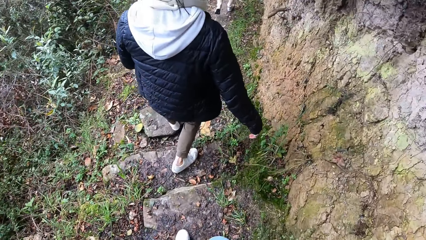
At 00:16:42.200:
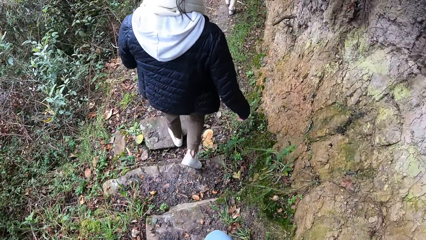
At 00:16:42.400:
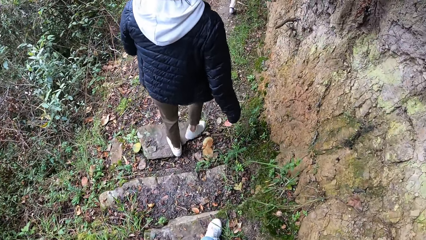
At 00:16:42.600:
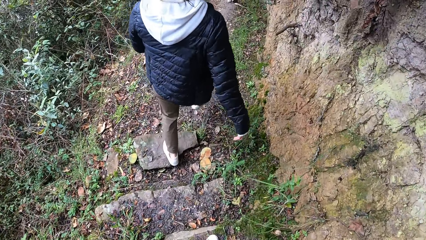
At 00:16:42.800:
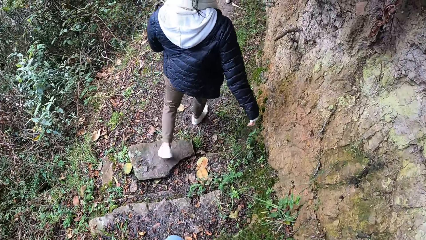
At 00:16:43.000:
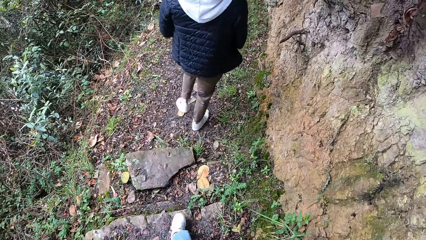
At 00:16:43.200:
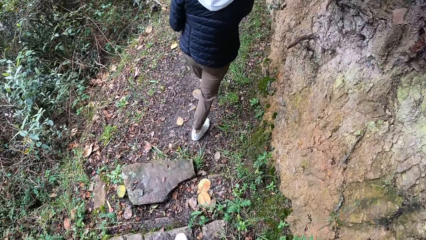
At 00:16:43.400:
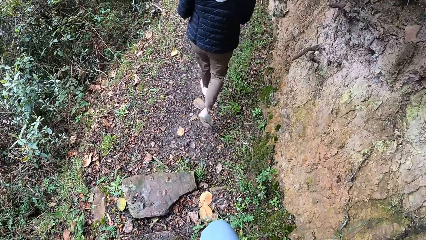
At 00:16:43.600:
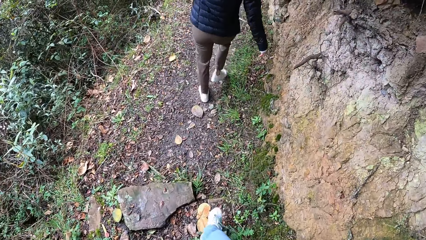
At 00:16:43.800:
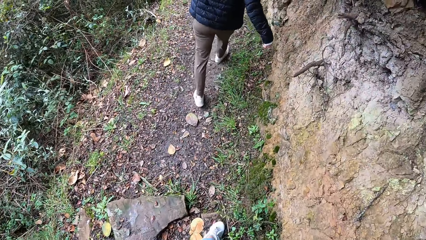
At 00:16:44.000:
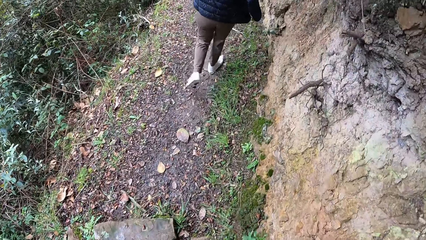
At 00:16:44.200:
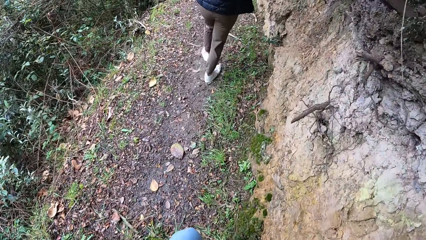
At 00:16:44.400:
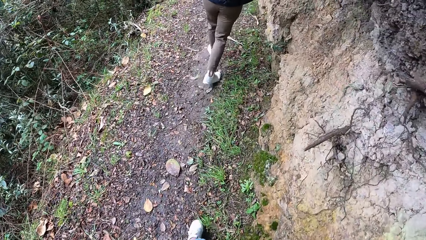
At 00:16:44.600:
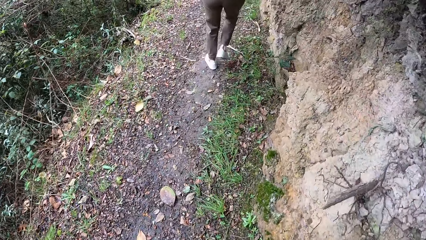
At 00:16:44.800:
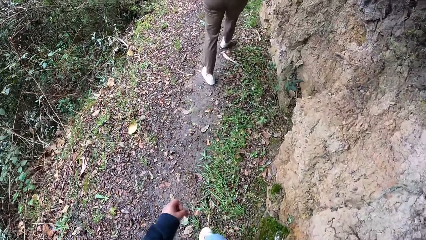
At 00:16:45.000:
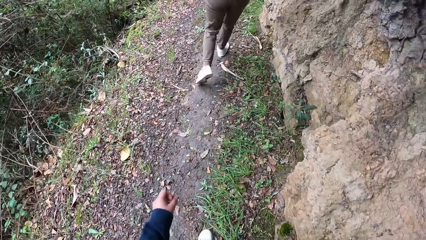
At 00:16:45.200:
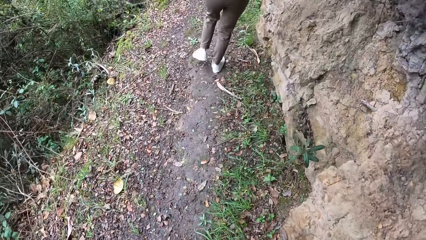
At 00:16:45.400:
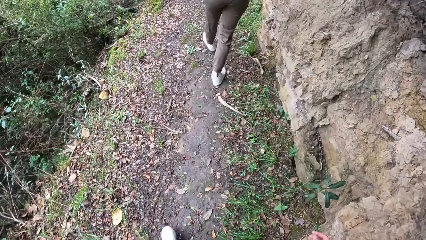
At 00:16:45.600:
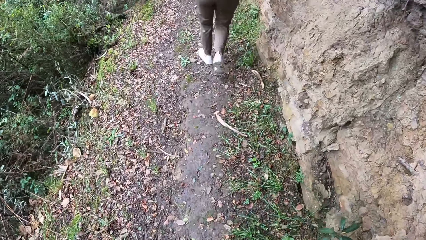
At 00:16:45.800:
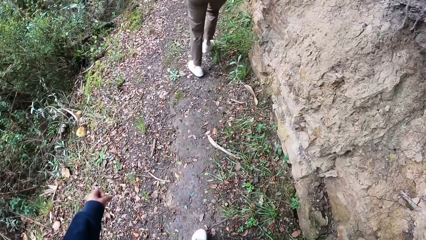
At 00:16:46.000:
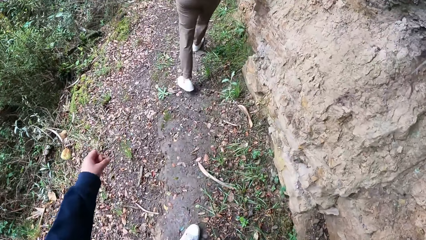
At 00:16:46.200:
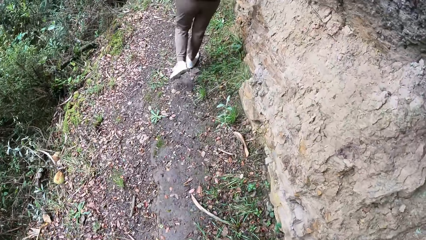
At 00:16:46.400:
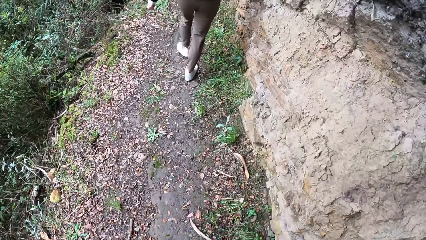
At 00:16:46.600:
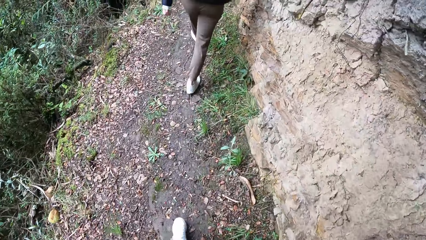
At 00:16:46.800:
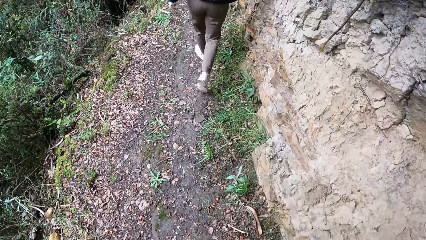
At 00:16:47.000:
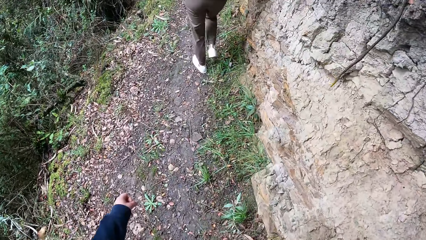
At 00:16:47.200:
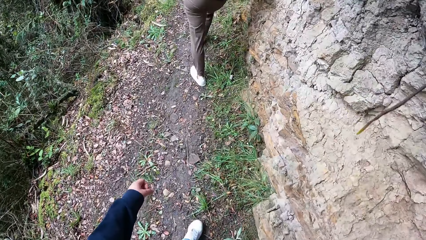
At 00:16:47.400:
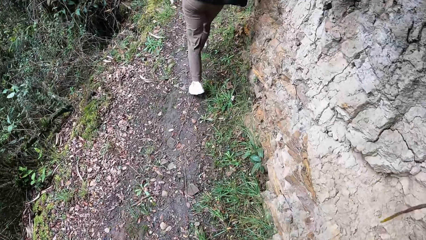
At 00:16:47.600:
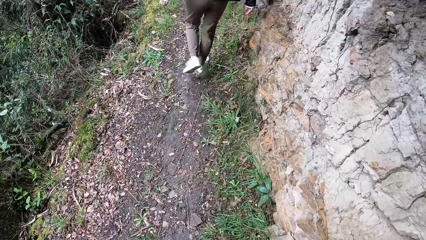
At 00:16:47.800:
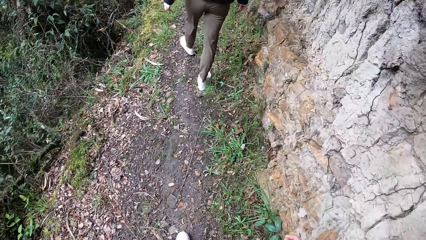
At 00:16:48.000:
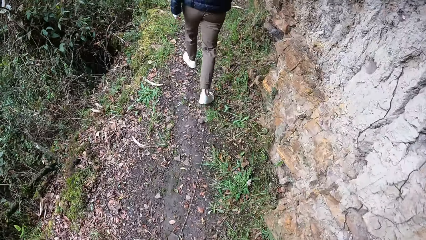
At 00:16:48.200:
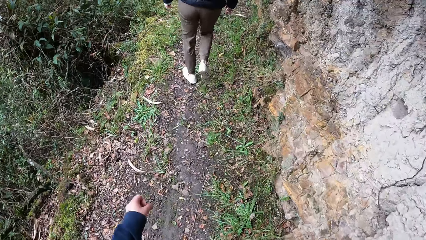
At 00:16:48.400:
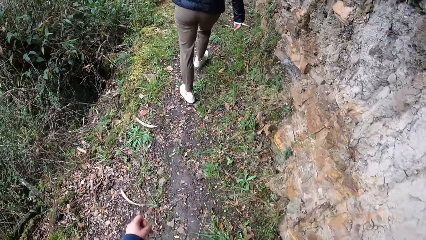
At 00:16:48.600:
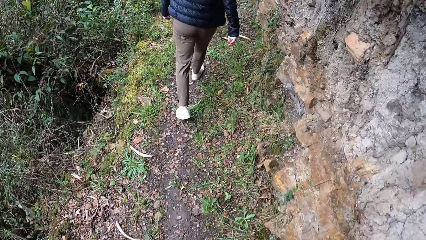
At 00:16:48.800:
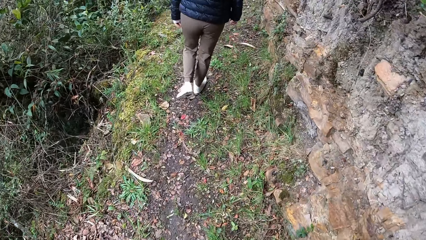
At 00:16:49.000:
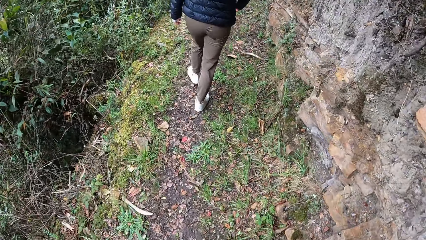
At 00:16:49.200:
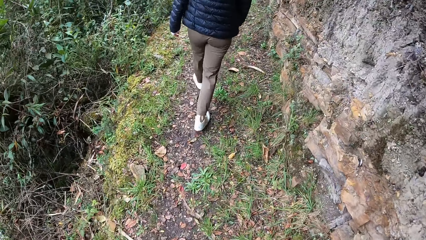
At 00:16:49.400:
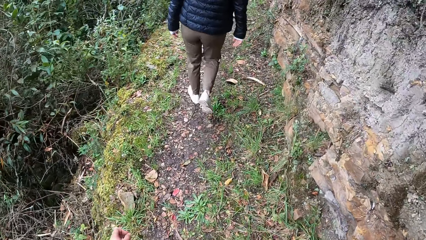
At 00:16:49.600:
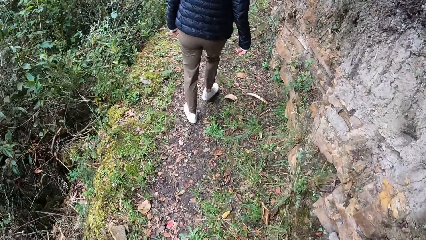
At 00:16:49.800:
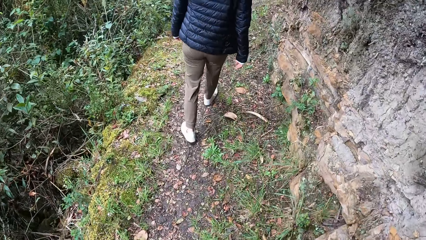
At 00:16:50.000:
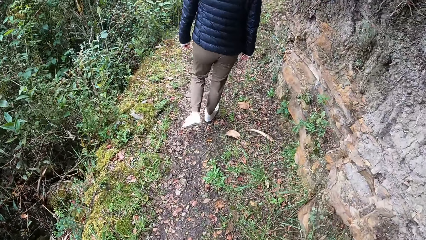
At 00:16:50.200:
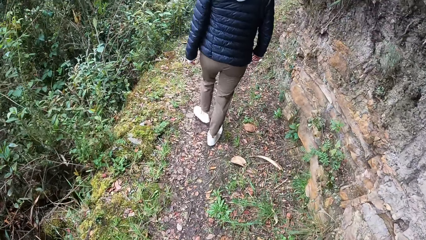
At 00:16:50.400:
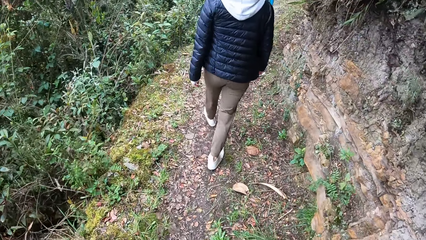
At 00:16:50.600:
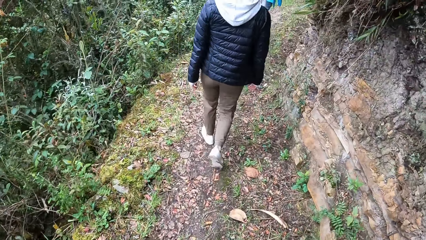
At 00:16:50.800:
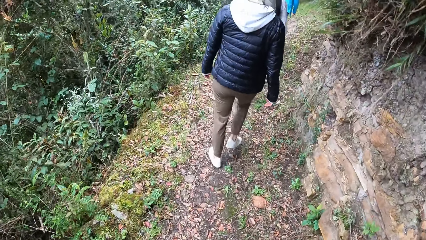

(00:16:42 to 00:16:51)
The camera wearer walks beside the wall.

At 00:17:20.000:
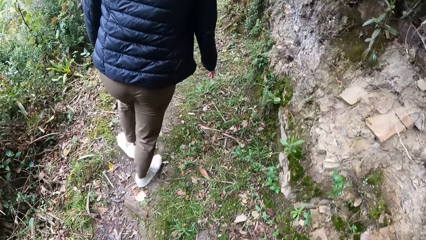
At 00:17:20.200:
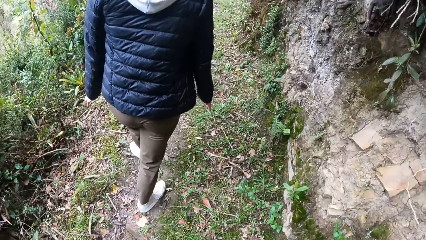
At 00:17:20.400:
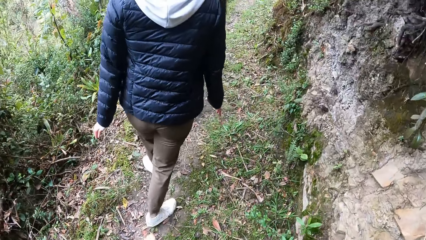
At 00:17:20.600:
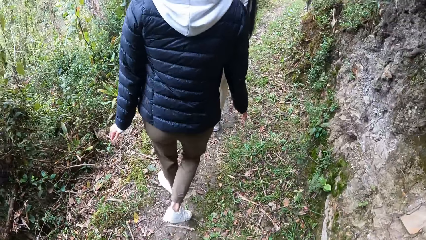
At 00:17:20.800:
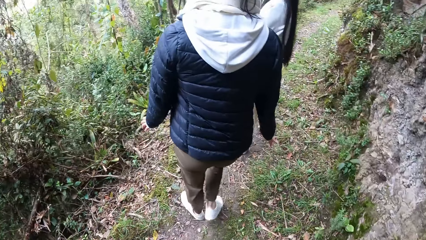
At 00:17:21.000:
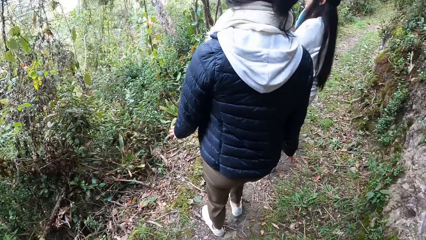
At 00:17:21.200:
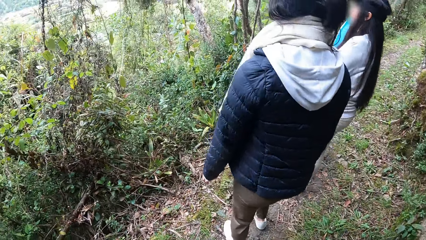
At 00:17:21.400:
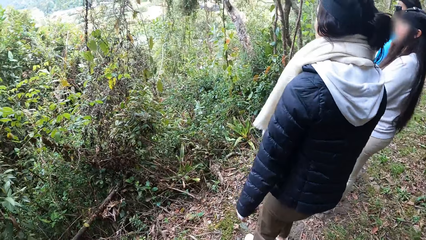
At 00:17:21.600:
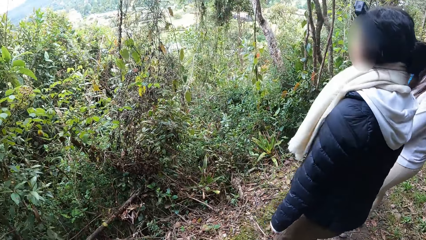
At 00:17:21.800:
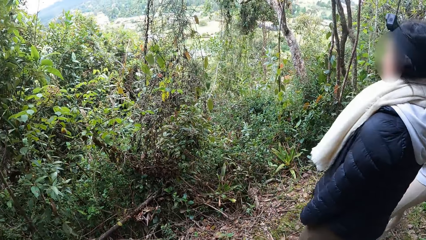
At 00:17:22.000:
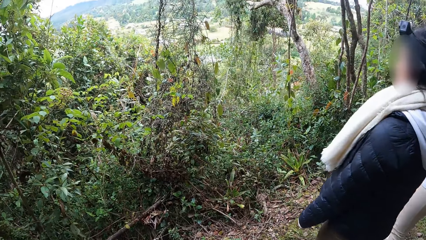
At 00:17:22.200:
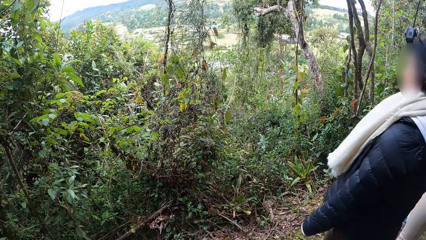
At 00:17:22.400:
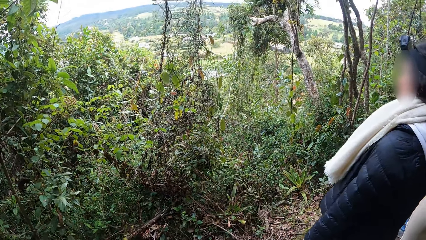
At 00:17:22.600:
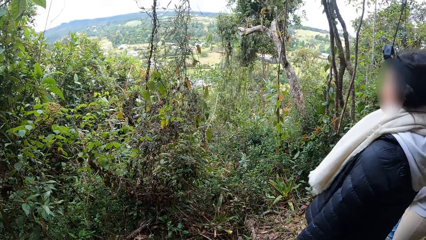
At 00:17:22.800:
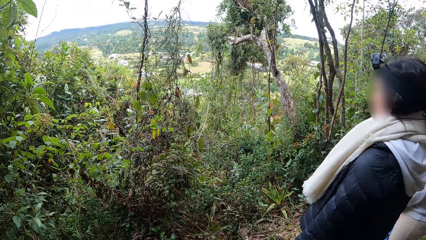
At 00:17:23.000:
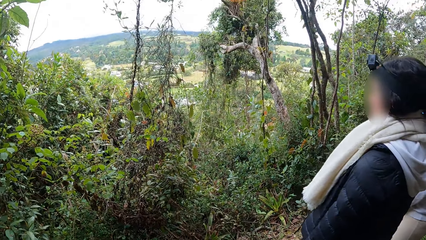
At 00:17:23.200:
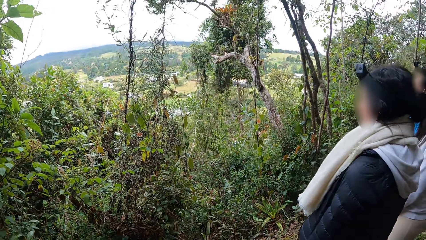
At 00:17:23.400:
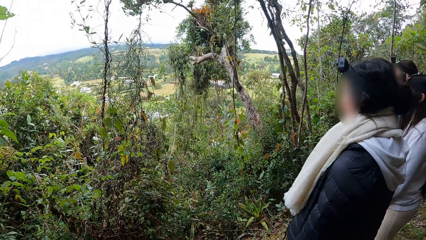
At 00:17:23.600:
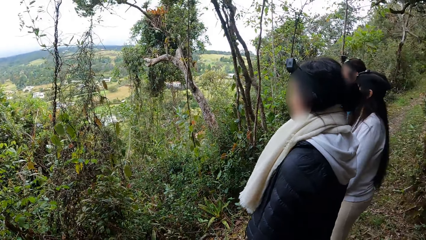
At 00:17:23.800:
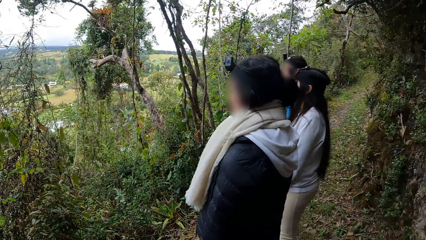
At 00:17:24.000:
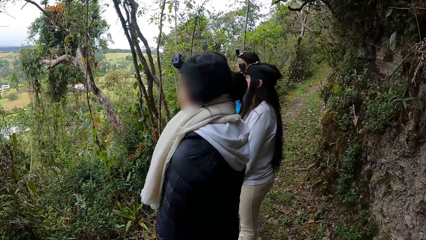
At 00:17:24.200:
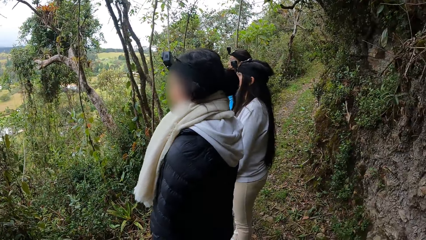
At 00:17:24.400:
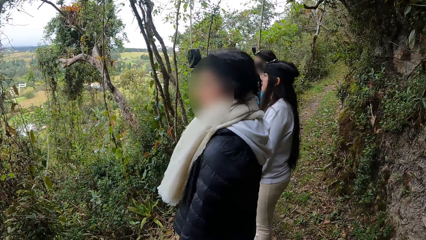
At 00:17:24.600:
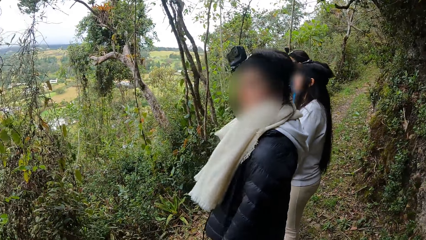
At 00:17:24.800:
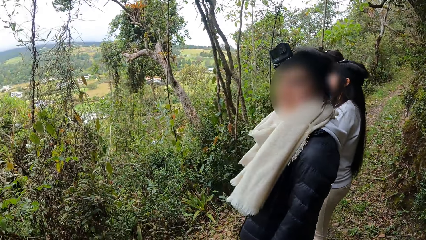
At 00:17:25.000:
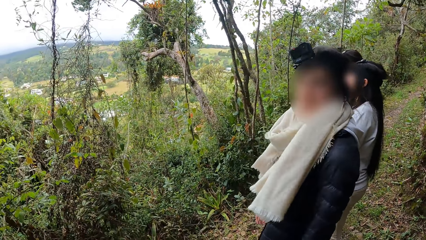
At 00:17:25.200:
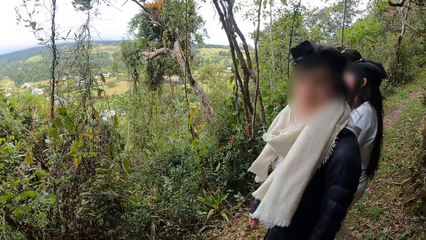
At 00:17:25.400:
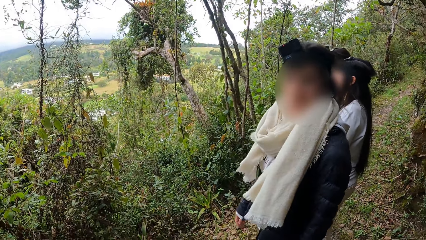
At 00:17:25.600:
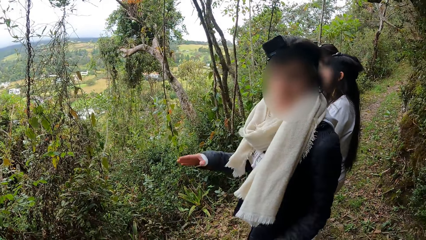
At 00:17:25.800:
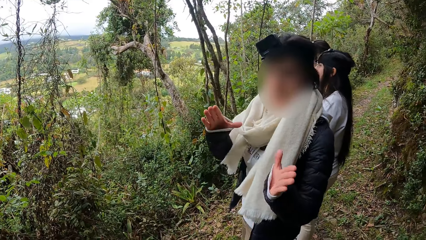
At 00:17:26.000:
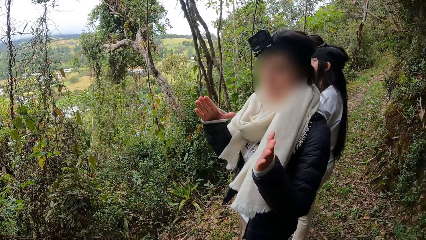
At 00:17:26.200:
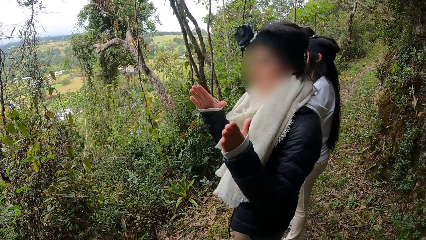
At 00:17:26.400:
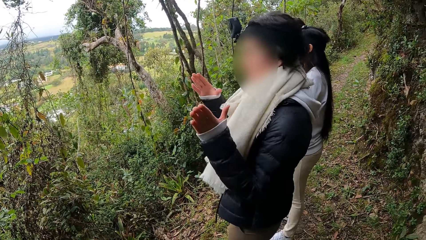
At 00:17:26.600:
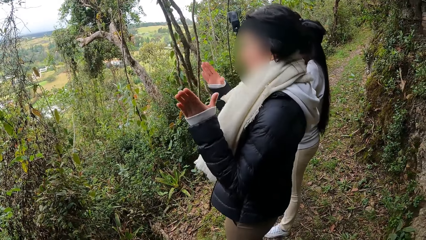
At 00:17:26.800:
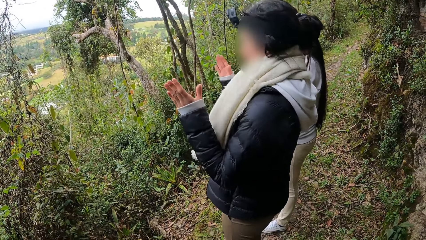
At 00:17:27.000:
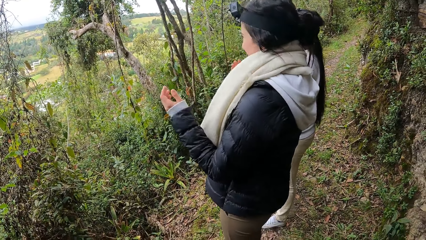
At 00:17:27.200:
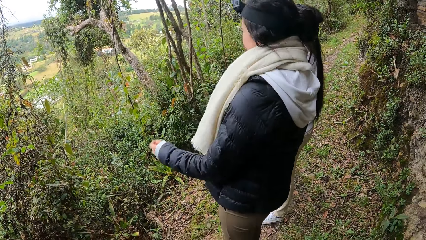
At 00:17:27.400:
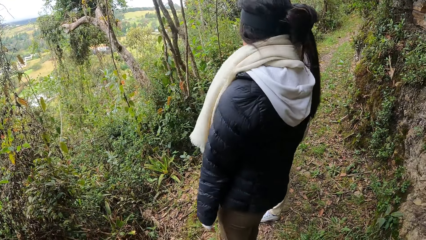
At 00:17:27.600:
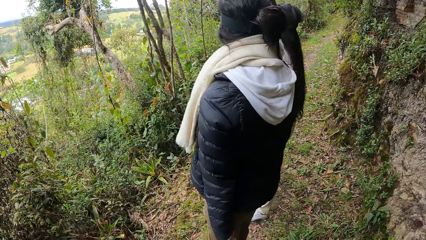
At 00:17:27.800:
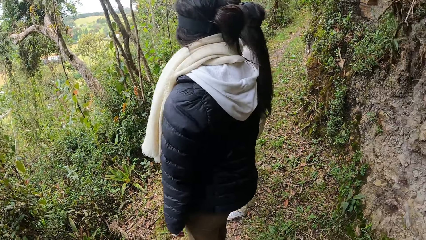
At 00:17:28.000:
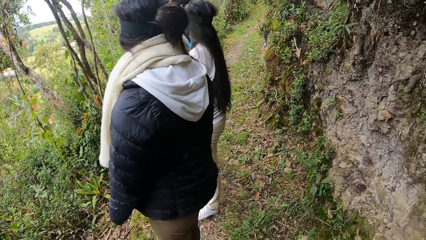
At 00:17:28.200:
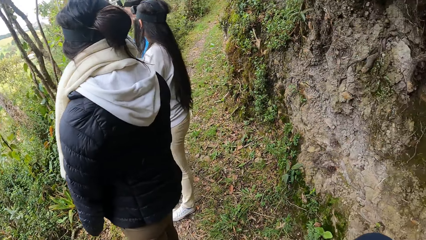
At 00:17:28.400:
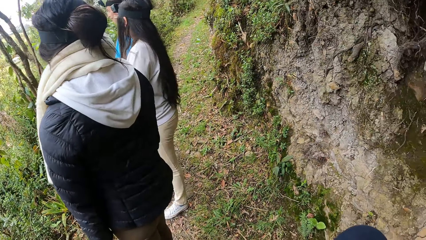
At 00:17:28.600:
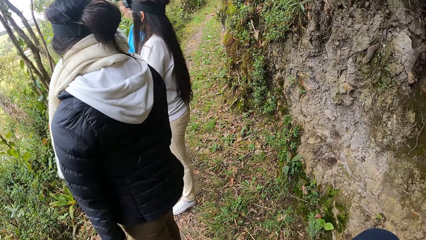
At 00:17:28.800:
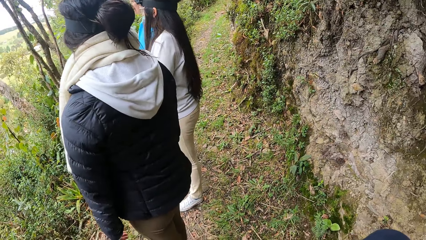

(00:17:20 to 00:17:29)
The camera wearer looks around the forest. They interact with a woman, another woman and a third woman. A woman moves the hands. The camera wearer looks at the wall.
